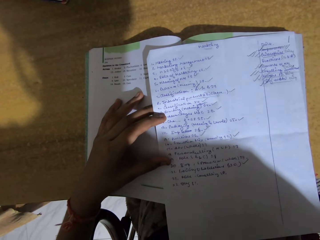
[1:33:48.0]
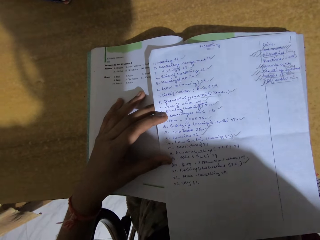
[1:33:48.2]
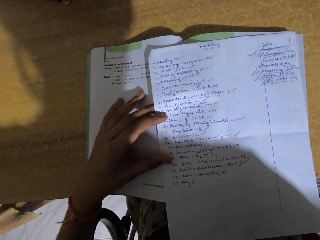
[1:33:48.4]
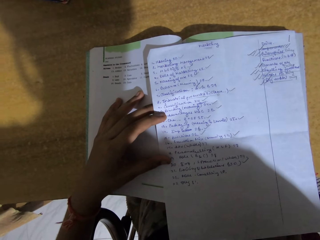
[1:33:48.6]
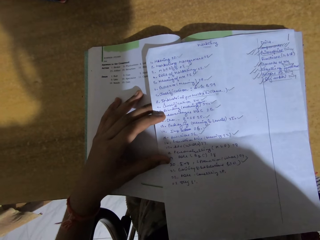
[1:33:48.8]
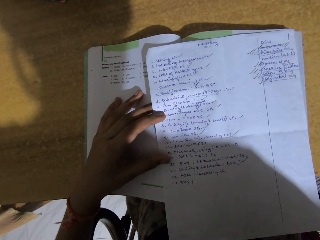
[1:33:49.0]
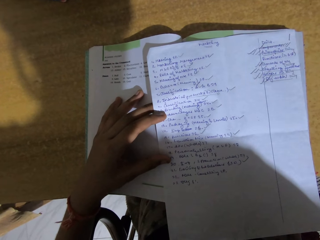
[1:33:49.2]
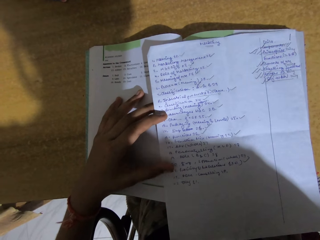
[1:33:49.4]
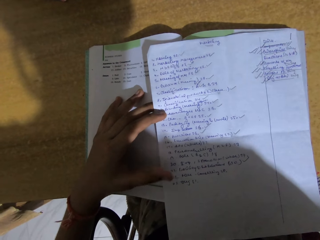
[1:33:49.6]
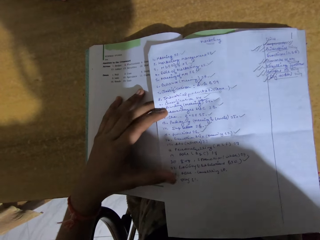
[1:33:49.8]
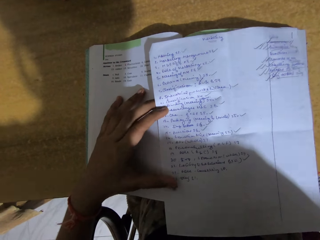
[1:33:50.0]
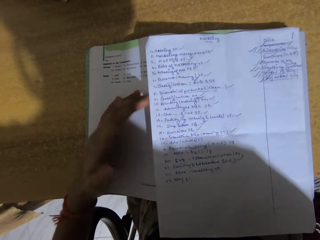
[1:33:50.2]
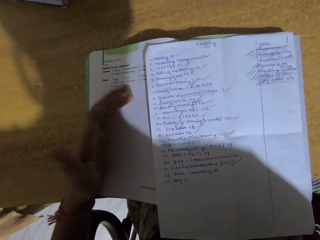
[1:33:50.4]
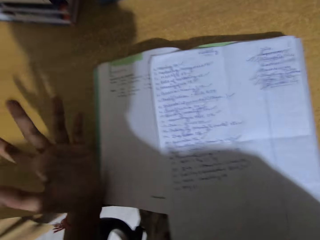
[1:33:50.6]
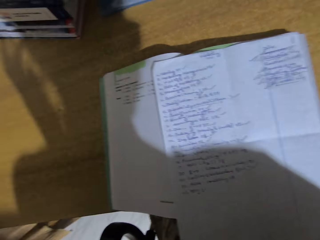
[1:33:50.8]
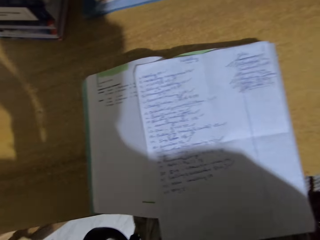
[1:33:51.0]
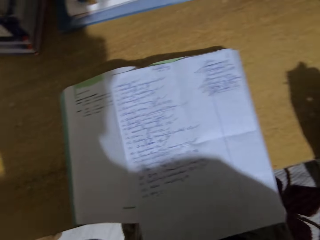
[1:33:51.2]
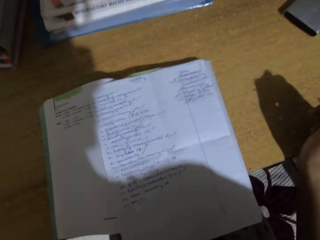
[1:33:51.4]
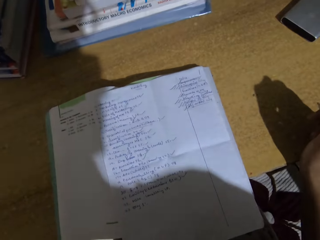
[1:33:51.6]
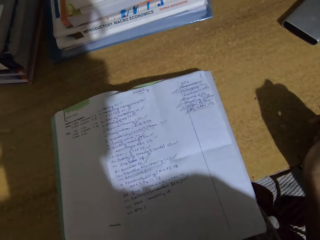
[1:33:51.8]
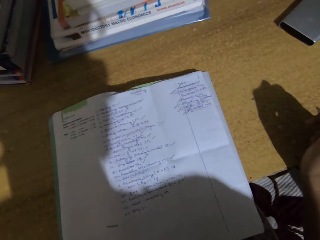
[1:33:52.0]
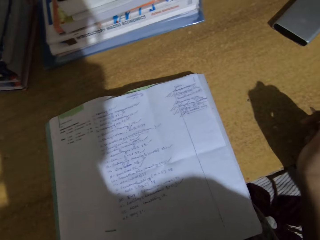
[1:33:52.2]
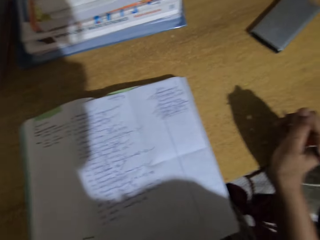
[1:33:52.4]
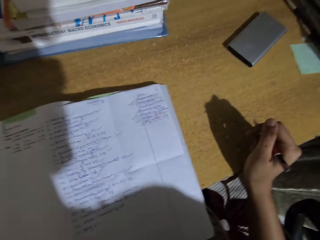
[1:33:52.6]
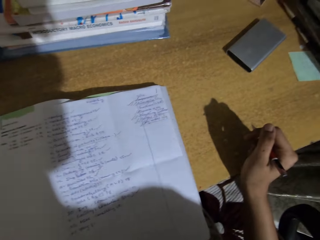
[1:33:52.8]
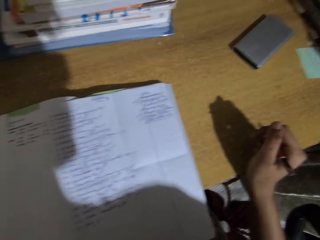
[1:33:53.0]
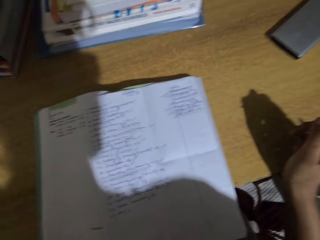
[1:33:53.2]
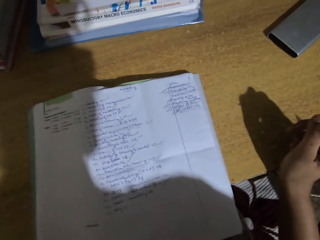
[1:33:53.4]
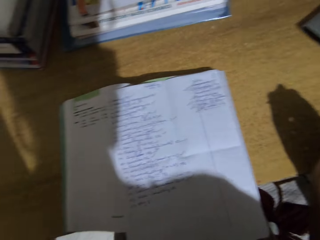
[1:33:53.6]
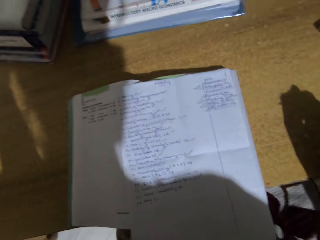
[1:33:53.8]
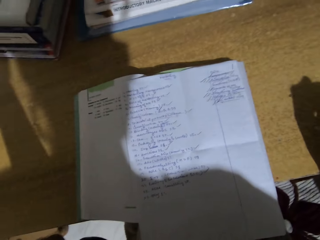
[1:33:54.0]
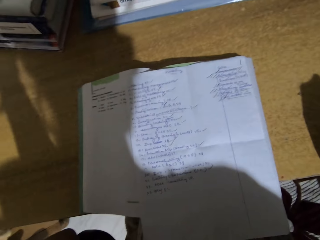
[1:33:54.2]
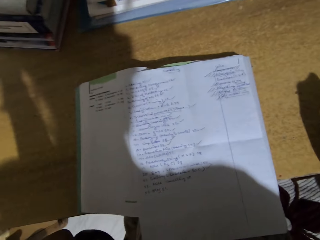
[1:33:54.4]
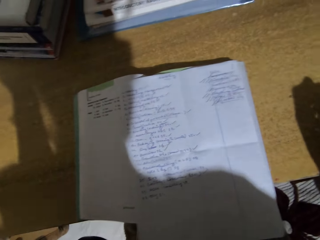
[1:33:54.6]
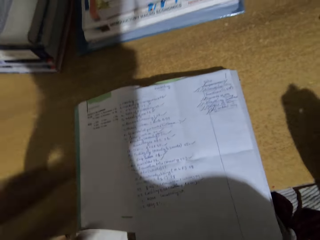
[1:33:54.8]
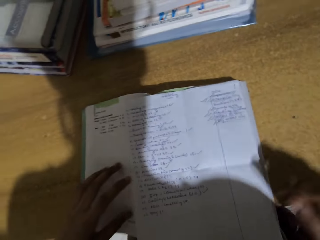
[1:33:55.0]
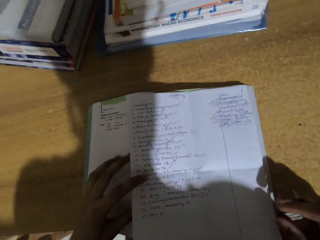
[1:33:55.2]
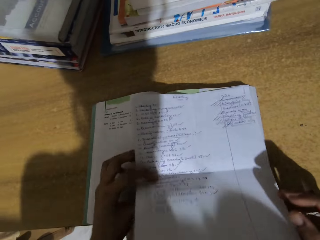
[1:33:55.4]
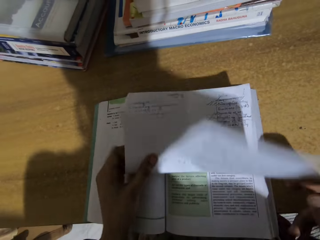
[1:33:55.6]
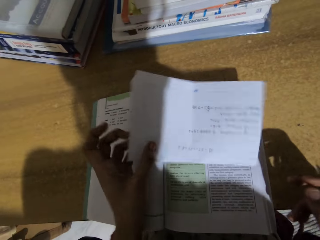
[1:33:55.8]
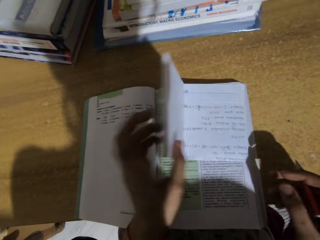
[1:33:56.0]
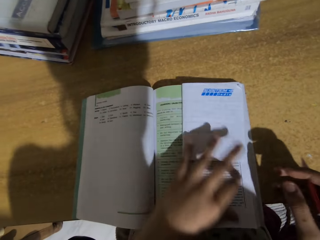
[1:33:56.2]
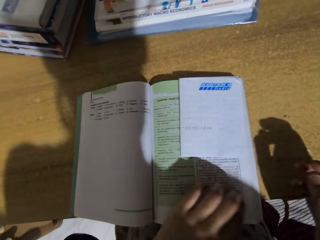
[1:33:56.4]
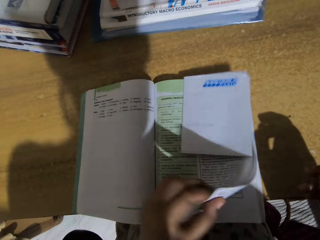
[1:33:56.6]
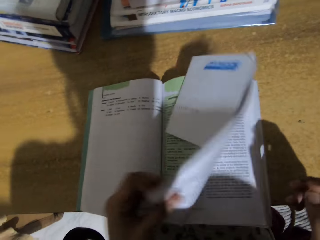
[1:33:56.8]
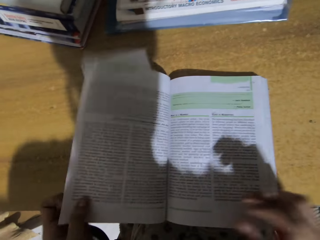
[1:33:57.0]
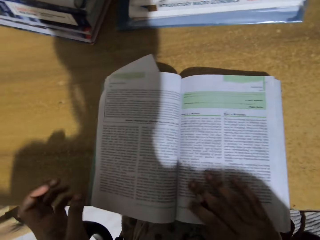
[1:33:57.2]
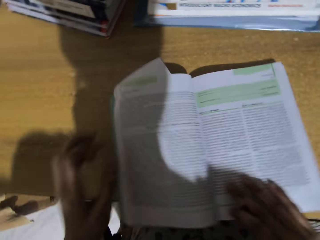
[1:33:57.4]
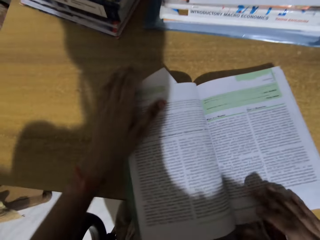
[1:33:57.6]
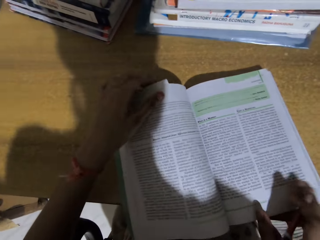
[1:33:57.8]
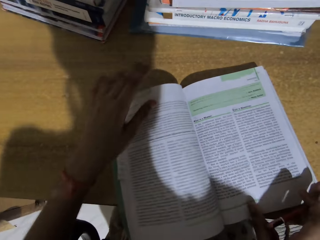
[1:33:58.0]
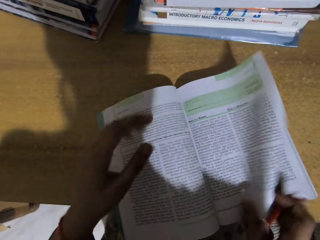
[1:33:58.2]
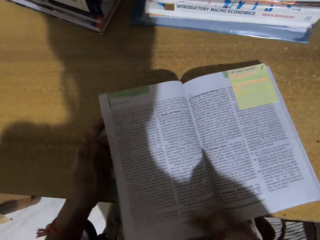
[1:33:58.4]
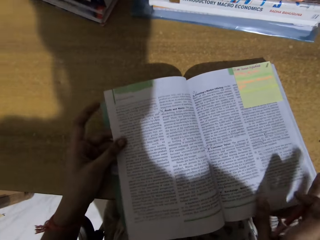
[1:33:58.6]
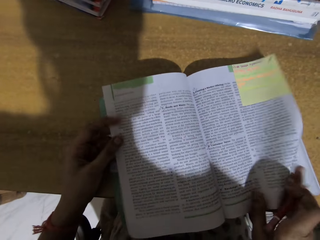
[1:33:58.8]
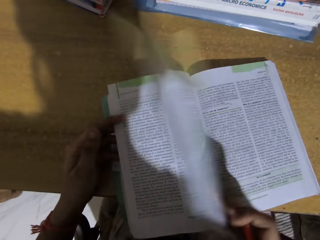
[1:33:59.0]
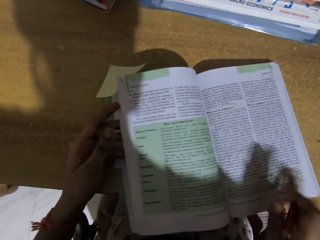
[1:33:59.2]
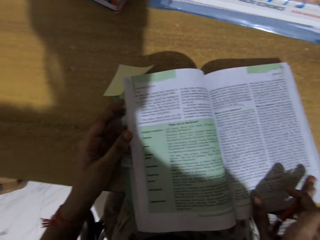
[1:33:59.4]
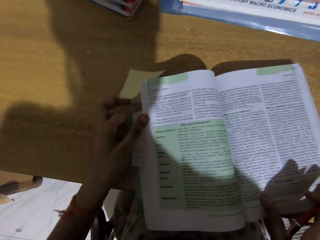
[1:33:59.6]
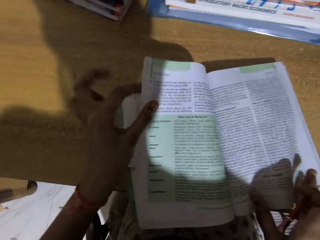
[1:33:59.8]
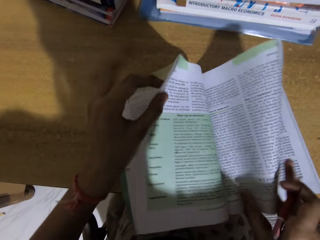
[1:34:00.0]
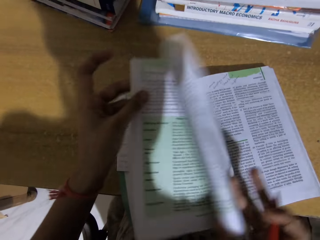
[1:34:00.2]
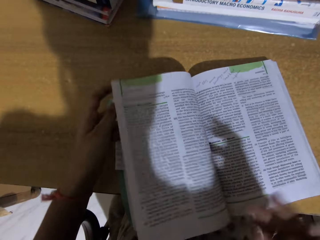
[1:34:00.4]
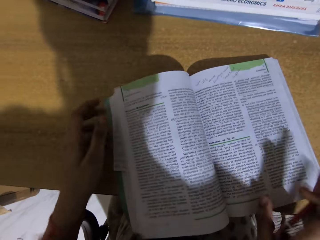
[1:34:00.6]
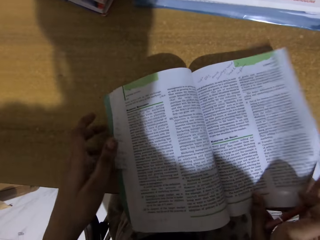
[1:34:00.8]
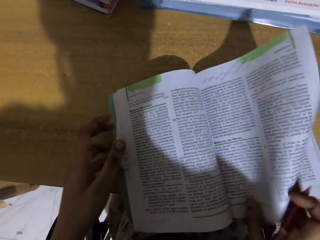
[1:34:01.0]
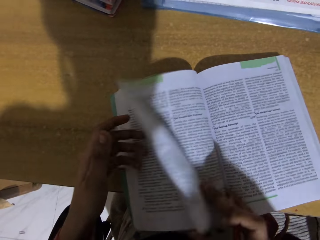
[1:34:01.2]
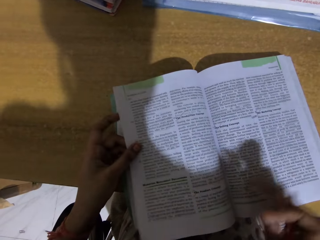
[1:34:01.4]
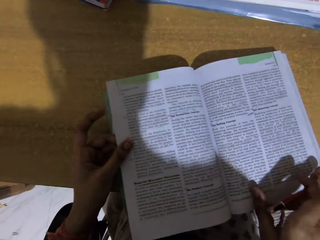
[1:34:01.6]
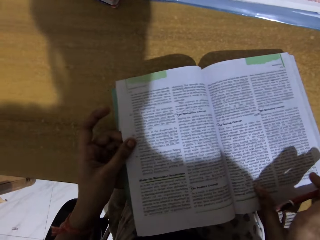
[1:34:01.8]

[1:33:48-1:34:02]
The camera wearer looks at the sheet of paper. They hold a pencil. They read on the paper. They flip to another page. They fold the sheet of paper.

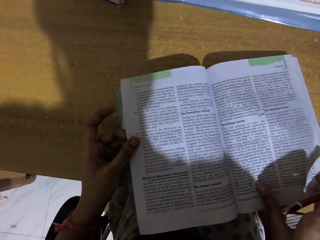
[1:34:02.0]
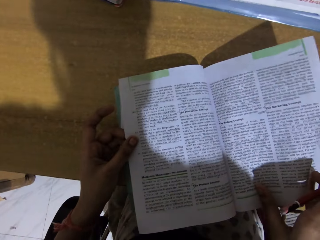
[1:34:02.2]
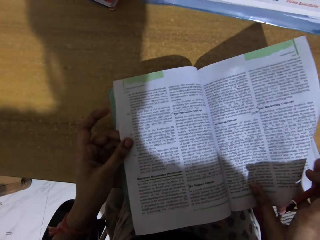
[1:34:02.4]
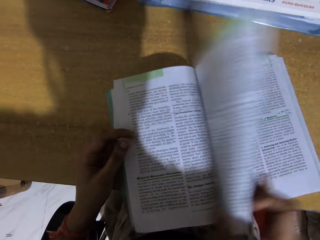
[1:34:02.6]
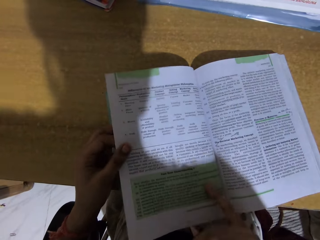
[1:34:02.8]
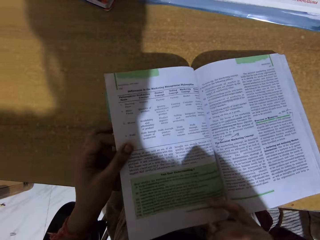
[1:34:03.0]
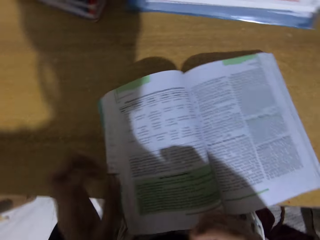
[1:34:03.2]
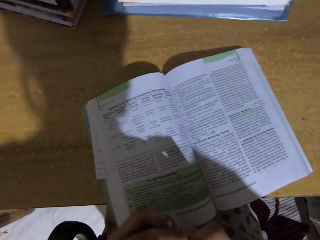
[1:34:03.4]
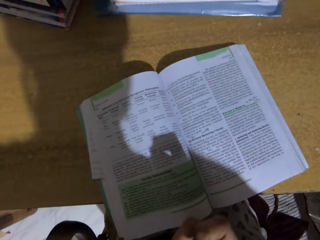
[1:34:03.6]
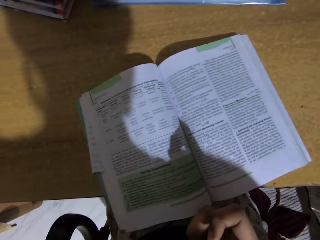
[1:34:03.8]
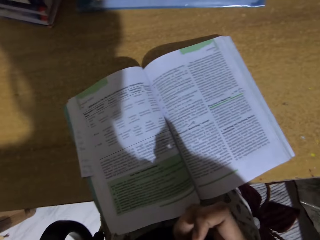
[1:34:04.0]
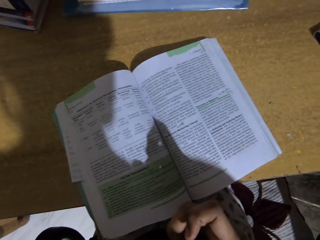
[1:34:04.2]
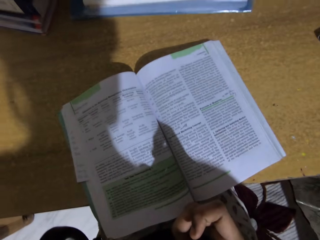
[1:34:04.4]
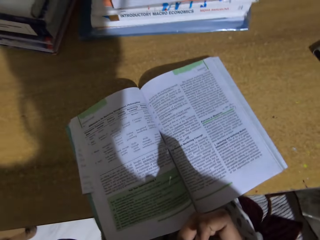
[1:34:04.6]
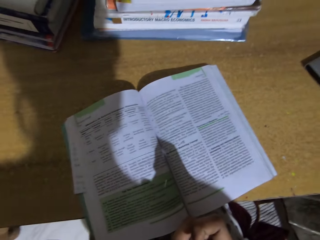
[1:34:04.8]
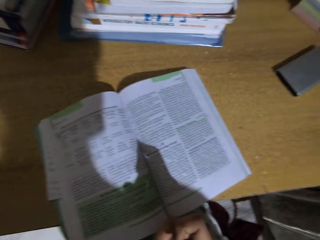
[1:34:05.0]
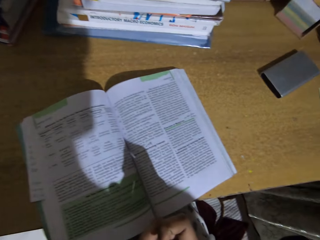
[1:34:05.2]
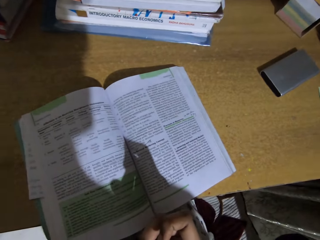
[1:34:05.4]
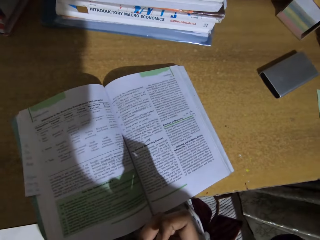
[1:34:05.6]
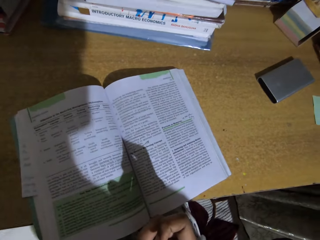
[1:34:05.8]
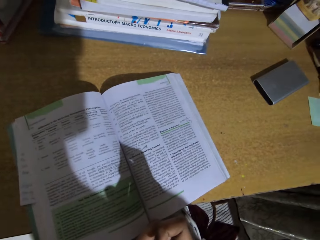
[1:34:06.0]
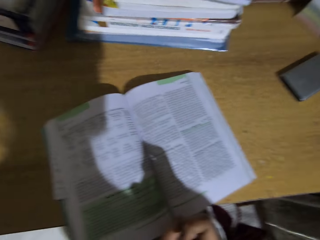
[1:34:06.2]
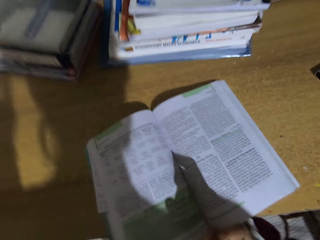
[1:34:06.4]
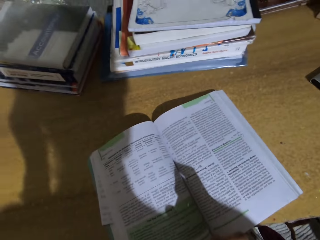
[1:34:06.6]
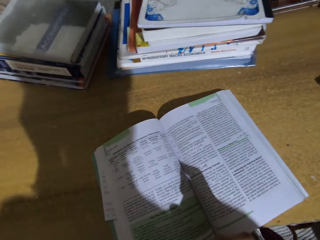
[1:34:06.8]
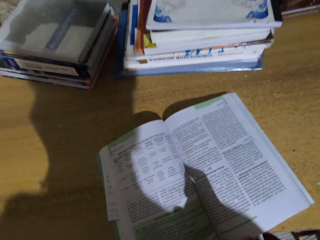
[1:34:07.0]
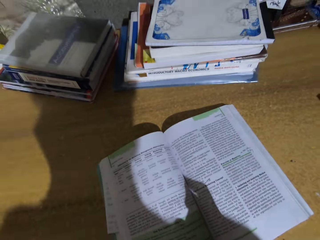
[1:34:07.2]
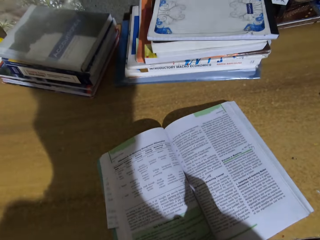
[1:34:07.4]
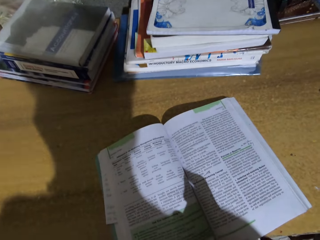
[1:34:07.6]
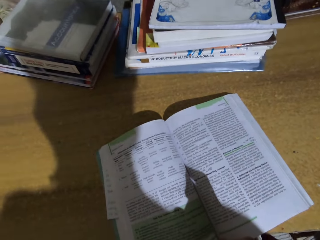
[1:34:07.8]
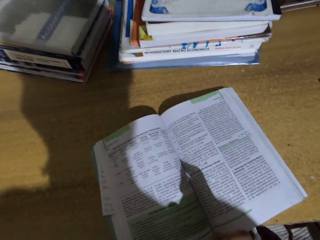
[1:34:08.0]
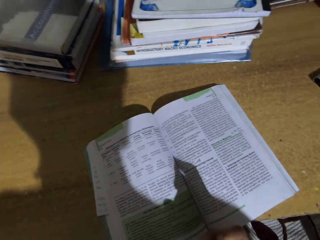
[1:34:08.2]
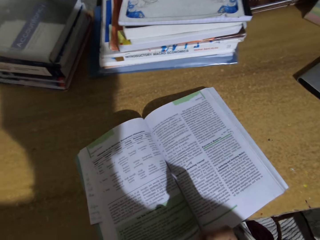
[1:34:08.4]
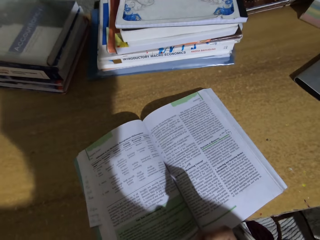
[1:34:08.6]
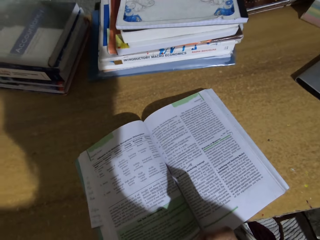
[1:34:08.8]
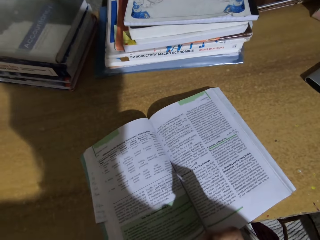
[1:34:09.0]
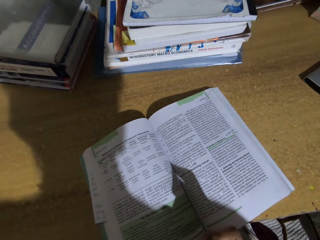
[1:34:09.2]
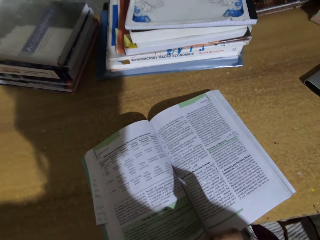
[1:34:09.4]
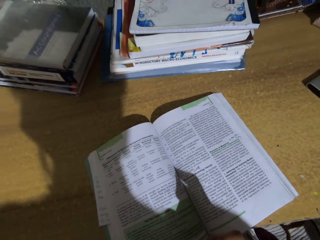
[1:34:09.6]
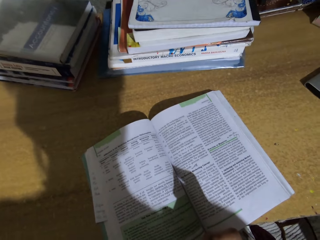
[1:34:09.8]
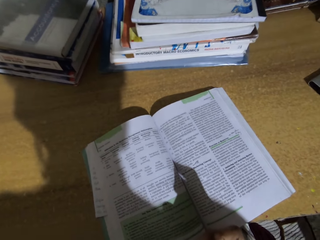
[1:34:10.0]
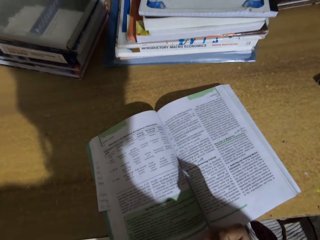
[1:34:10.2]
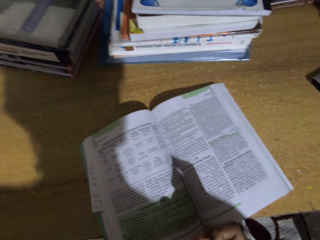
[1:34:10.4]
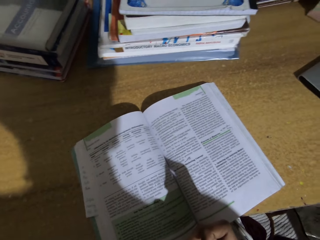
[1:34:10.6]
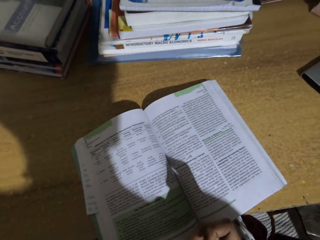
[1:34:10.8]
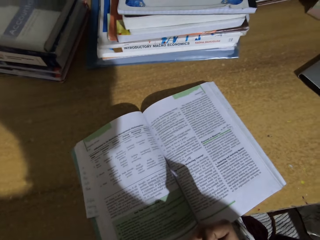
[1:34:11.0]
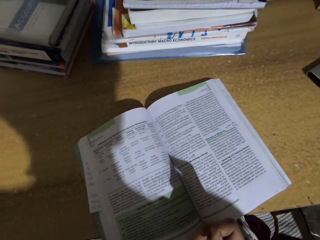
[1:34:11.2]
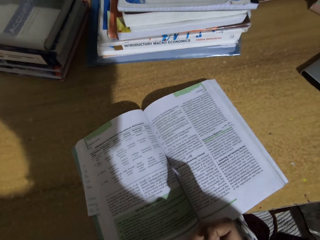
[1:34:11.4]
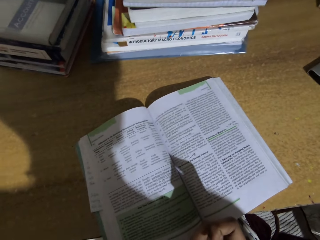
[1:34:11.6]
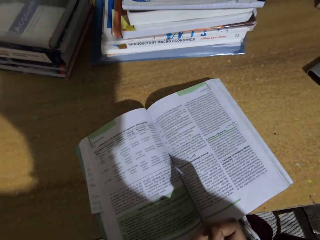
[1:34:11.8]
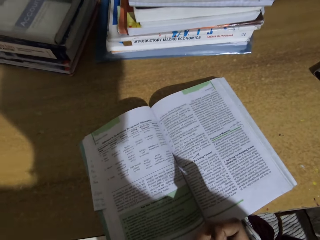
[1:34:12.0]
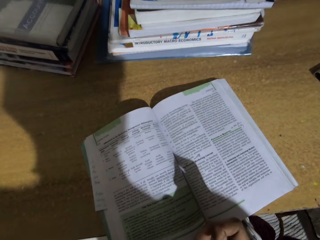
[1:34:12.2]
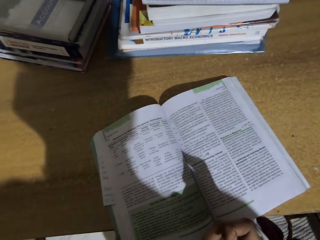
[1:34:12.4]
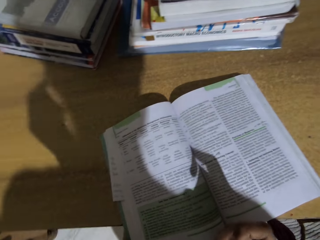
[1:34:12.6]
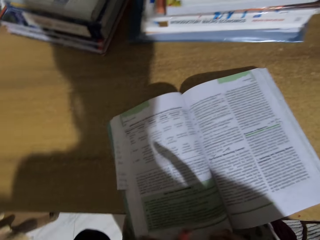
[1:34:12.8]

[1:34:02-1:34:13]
The camera wearer looks at the book.
